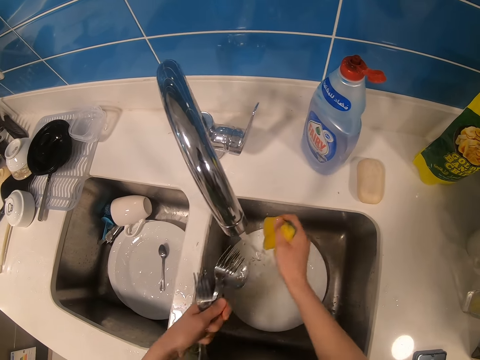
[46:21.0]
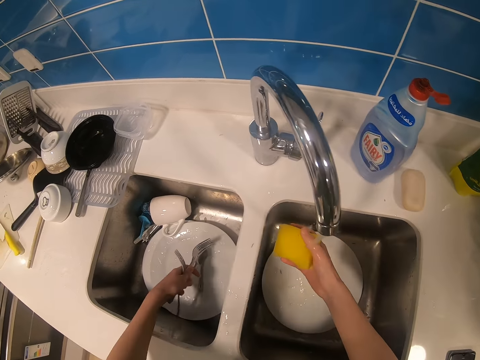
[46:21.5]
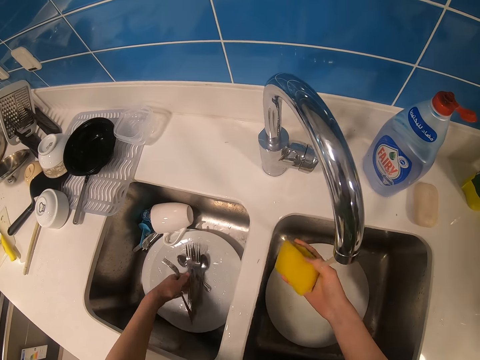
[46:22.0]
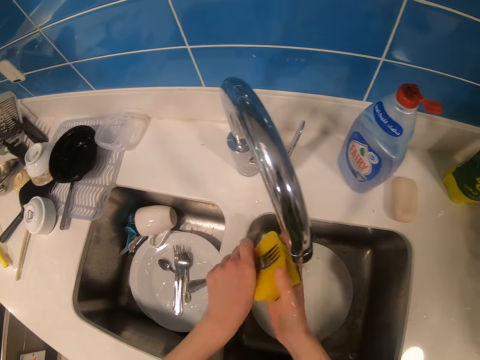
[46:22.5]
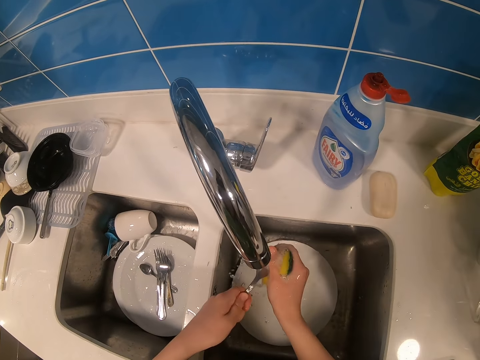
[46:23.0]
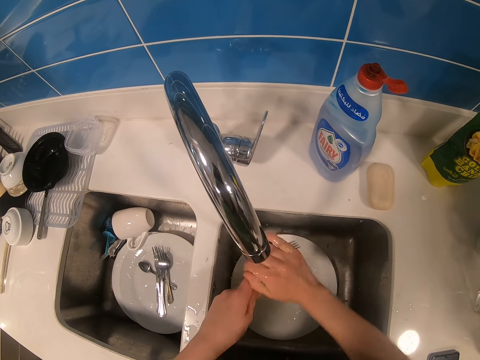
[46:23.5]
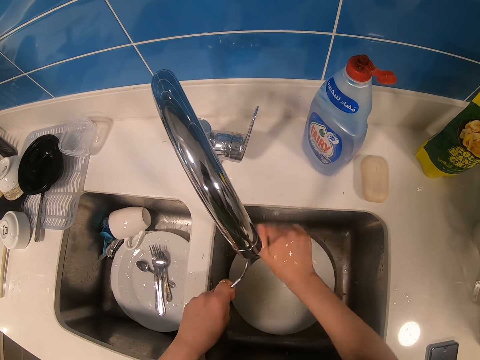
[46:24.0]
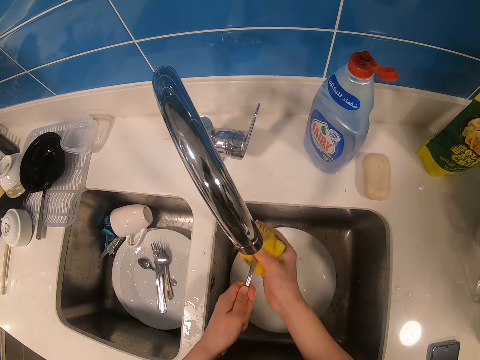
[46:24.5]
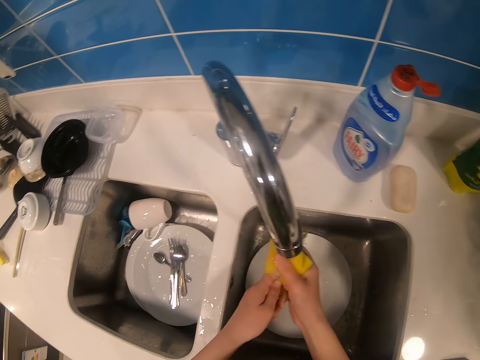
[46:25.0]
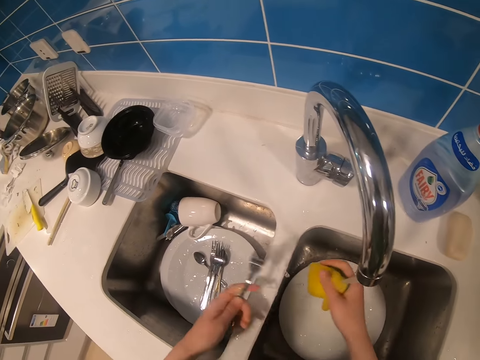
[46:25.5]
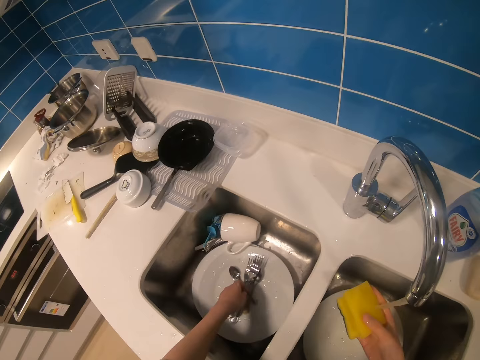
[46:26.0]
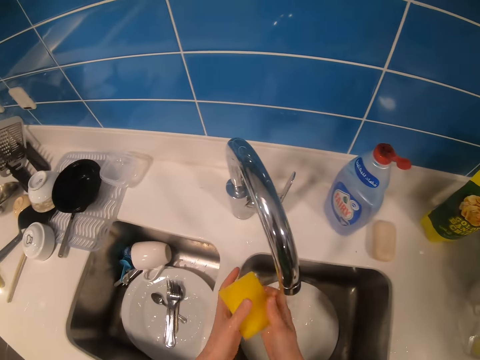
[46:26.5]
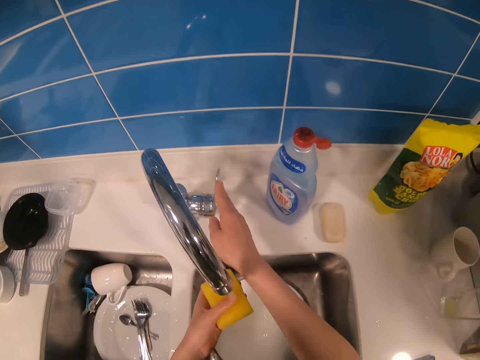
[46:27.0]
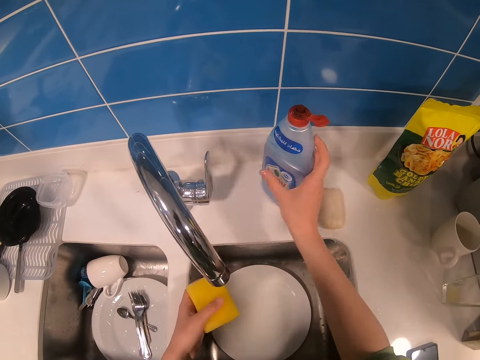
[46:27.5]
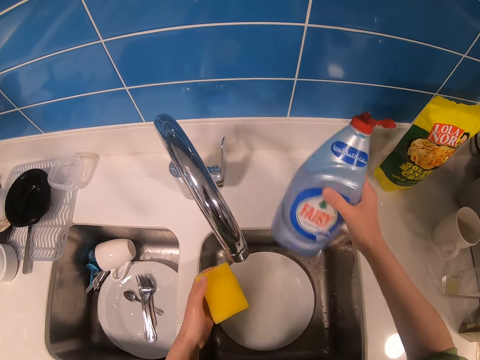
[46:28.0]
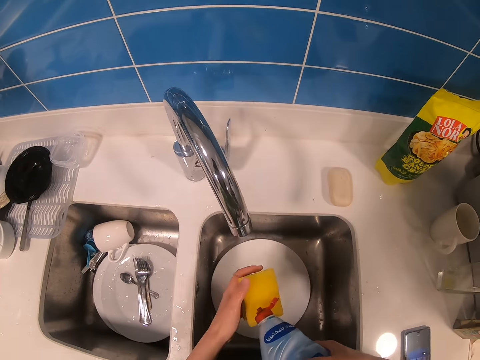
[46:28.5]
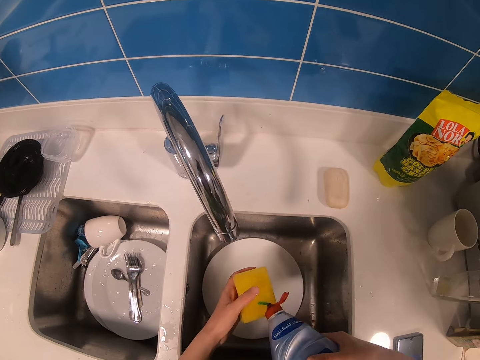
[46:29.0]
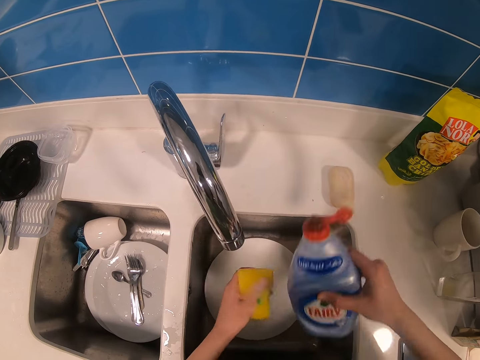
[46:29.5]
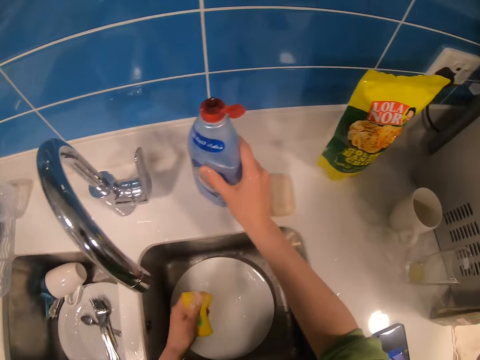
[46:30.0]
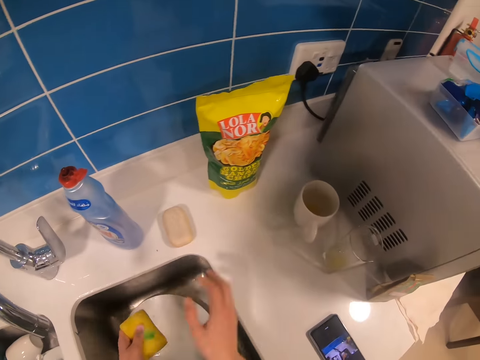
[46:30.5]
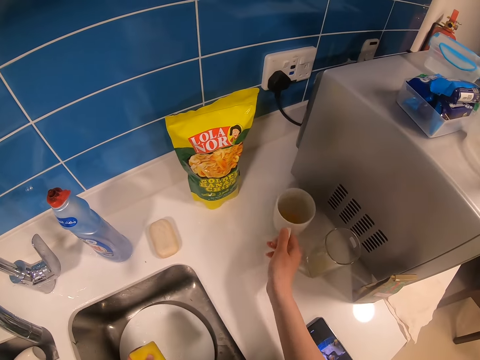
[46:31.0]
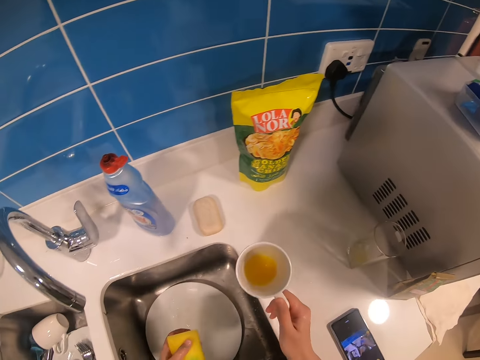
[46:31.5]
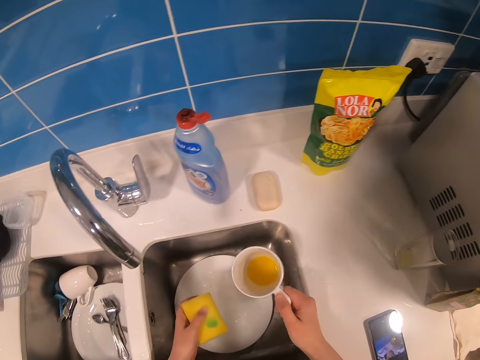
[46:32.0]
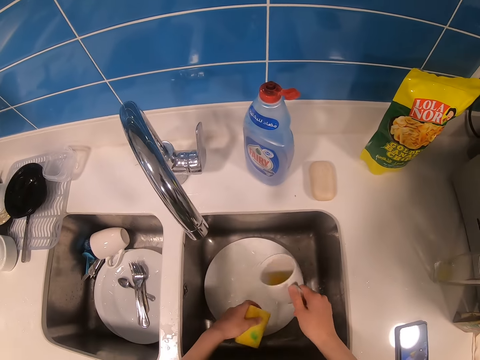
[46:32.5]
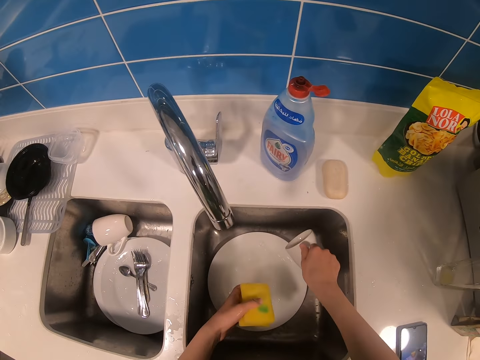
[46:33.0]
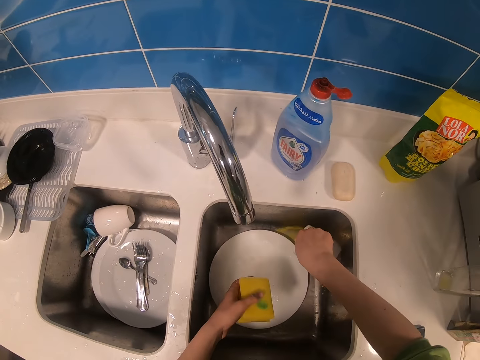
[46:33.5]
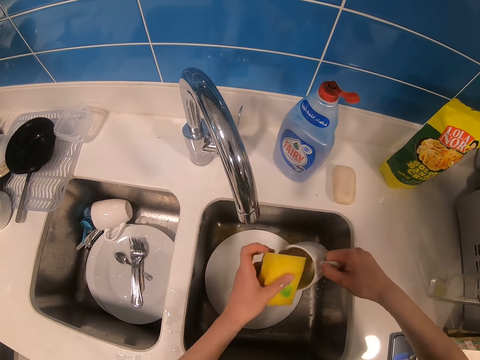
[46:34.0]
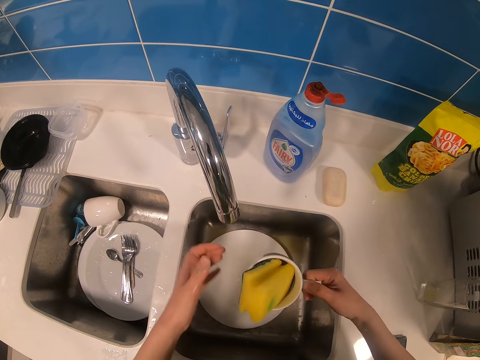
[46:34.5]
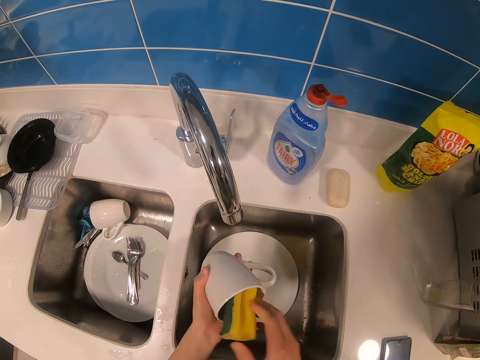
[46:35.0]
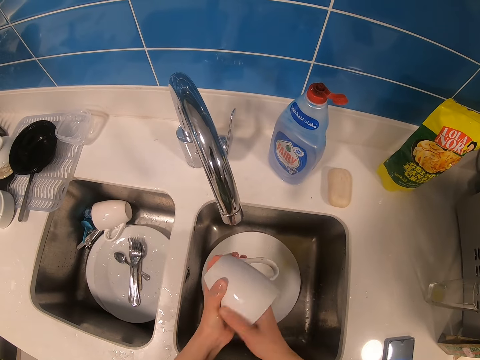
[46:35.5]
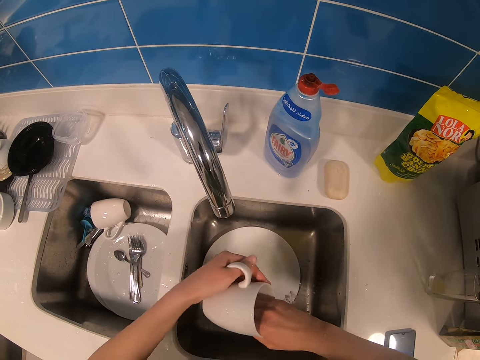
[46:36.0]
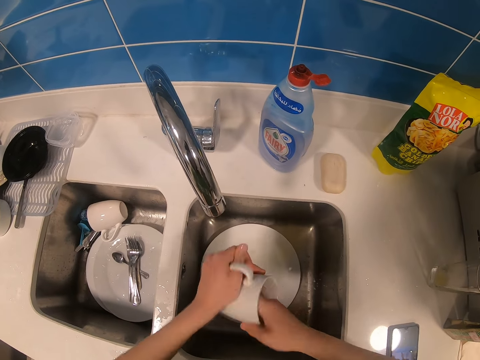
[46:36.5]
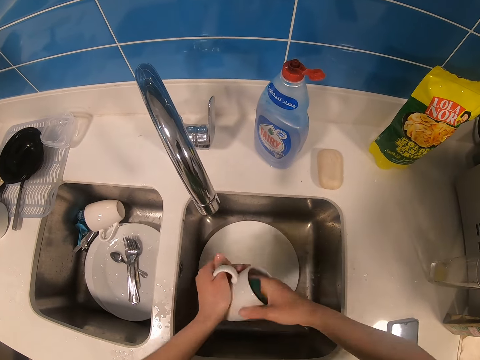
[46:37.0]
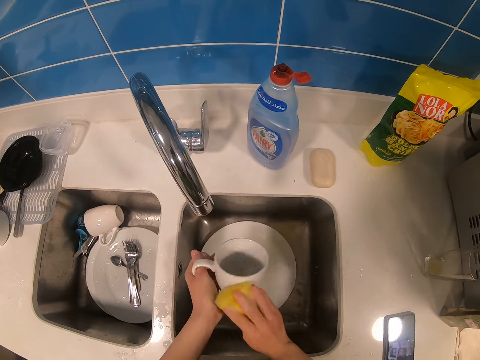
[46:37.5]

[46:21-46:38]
The camera wearer places a spoon and forks on a plate in the sink. They wash a fork. They place the fork on the plate in the sink. They close the tap. They pick up a bottle of soap. They put soap on a sponge. They put the bottle of soap on the kitchen bench. They pick up a cup. They pour the juice in the cup in the sink. They hold the cup. They wash the cup.

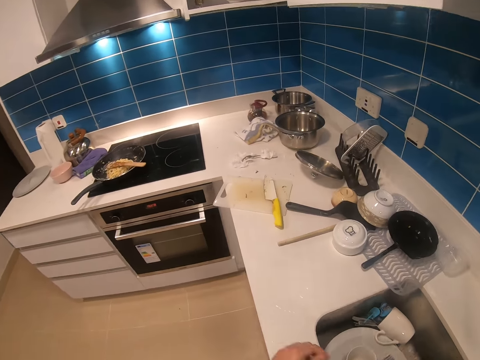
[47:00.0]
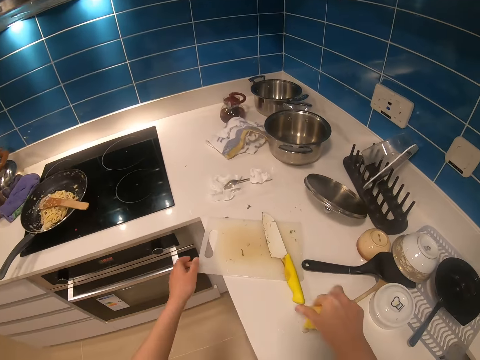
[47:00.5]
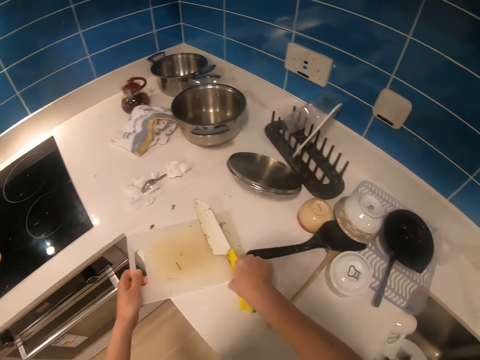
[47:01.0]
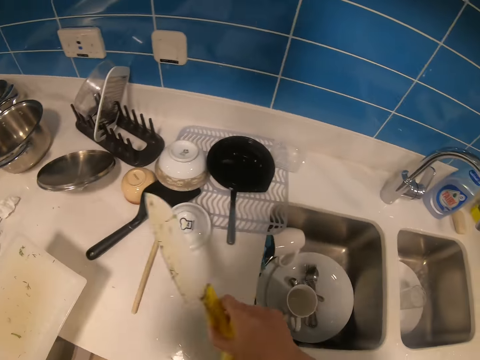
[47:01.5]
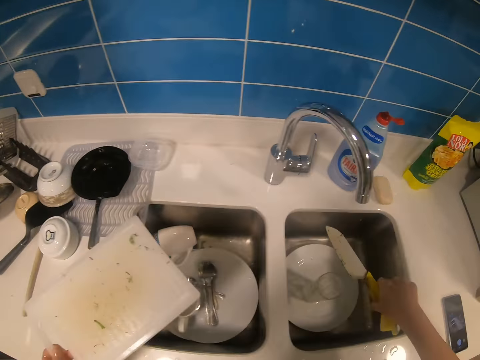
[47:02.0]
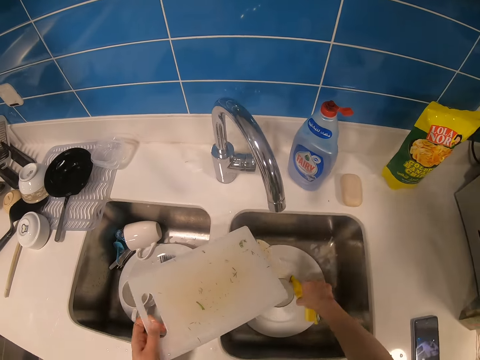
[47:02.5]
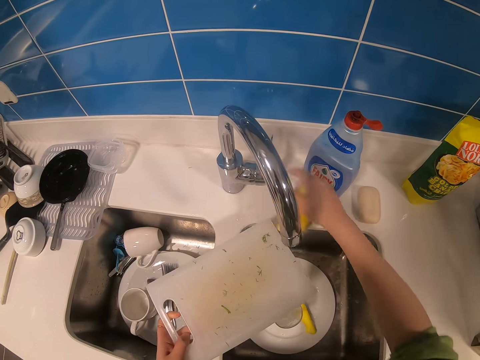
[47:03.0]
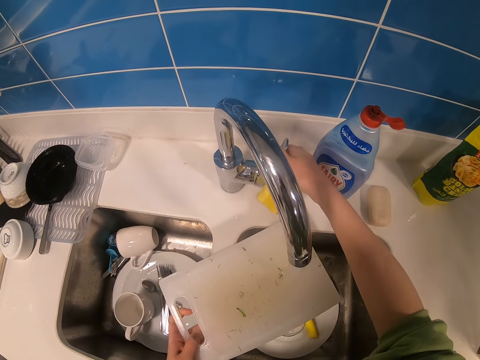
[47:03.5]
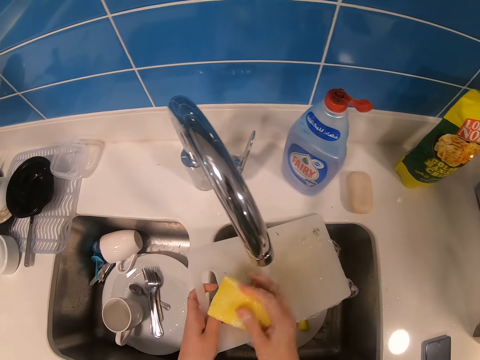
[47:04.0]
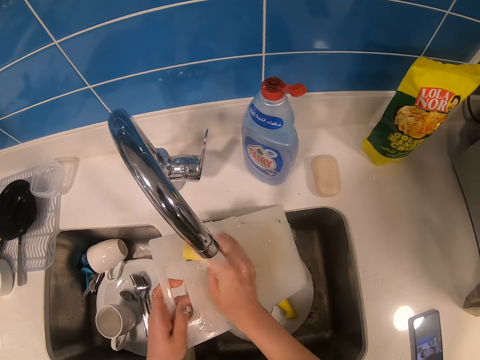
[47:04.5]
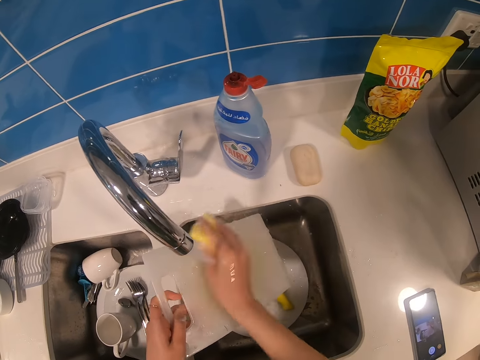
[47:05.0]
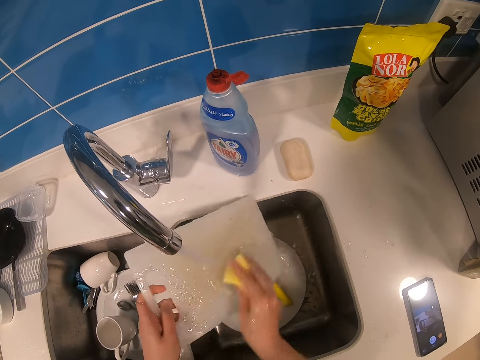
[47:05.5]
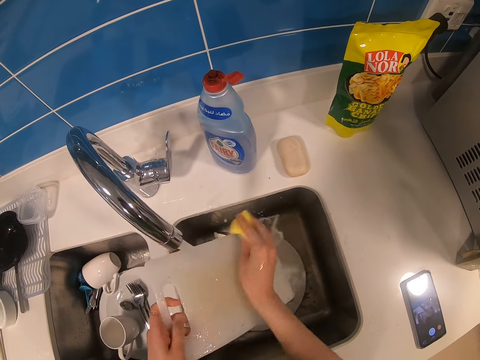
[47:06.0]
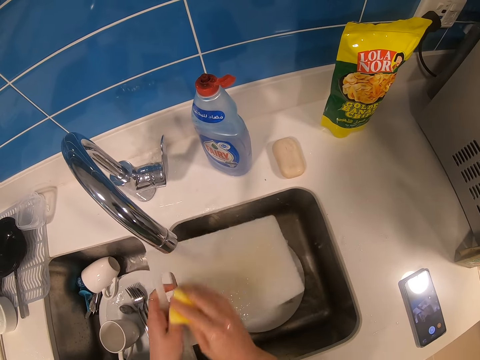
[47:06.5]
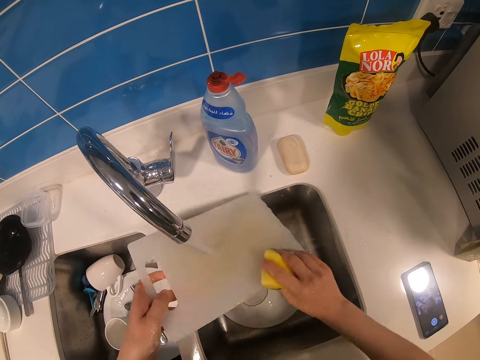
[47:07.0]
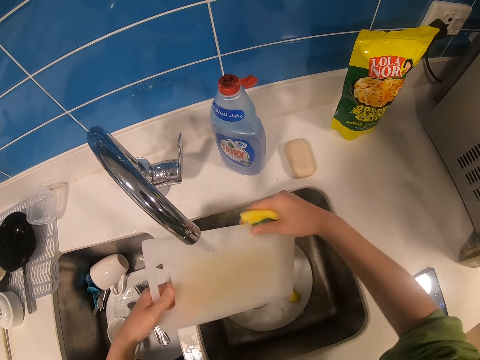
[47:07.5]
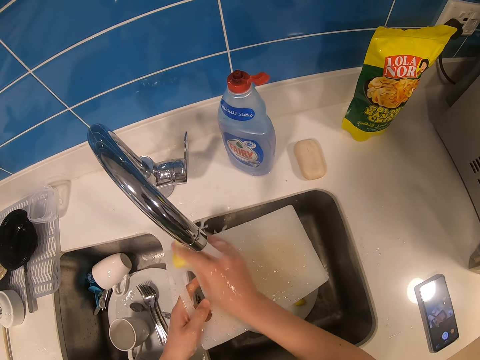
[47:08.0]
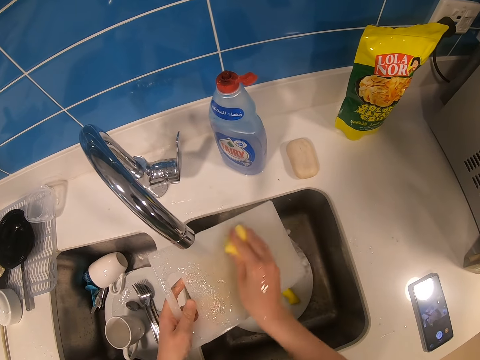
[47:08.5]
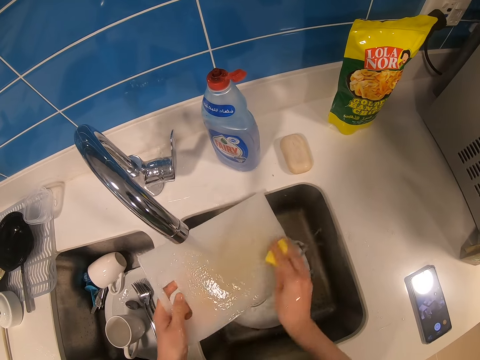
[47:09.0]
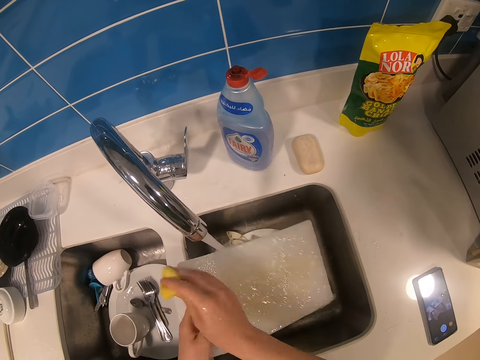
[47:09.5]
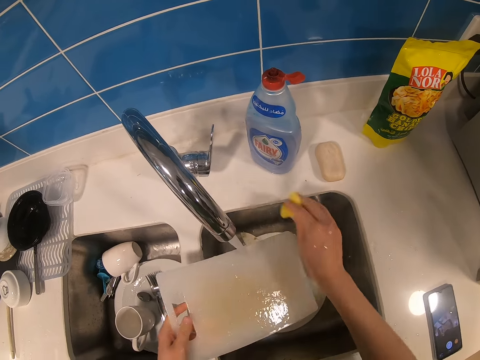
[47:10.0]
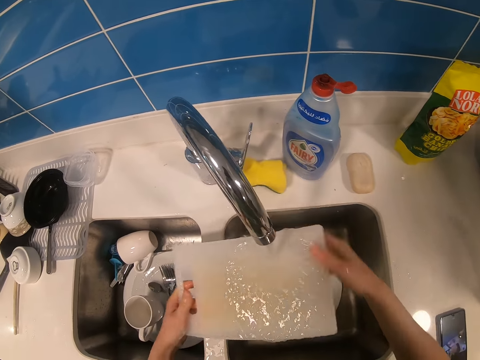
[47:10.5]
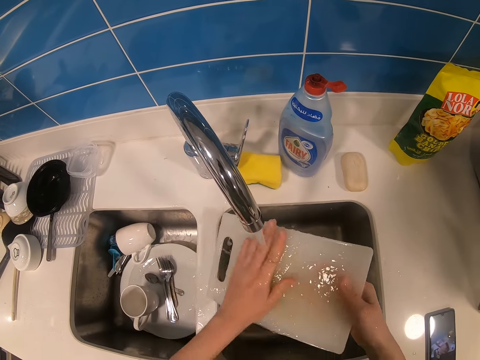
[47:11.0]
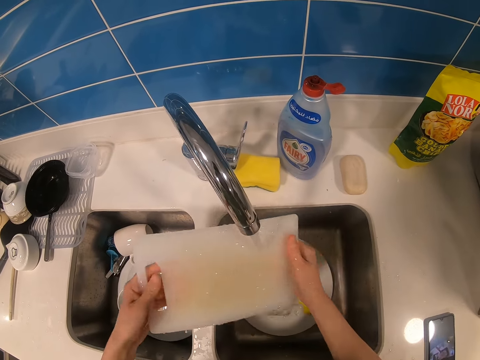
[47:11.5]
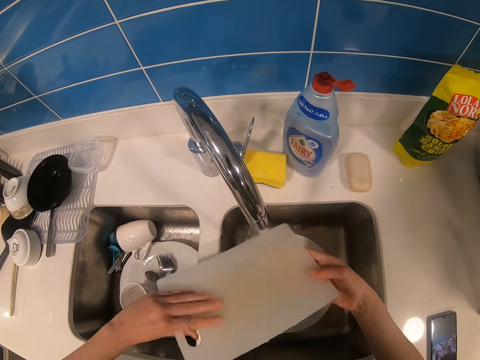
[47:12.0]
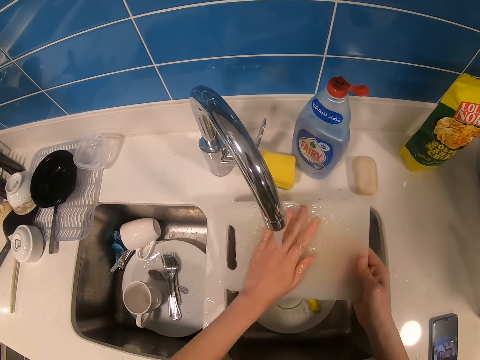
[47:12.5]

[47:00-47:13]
The camera wearer picks up a chopping board and knife. They place the knife on a plate in the sink. They open the tap. They wash the chopping board. They put the sponge on the kitchen bench. They clean the chopping board.
